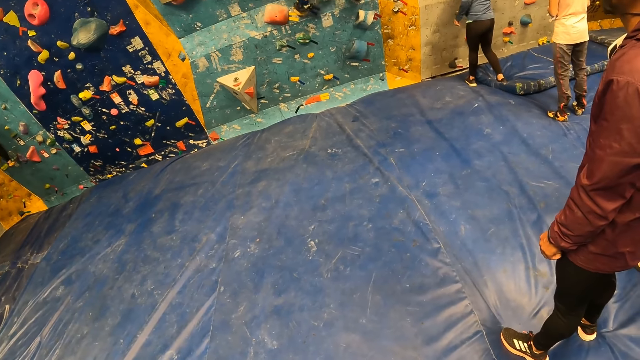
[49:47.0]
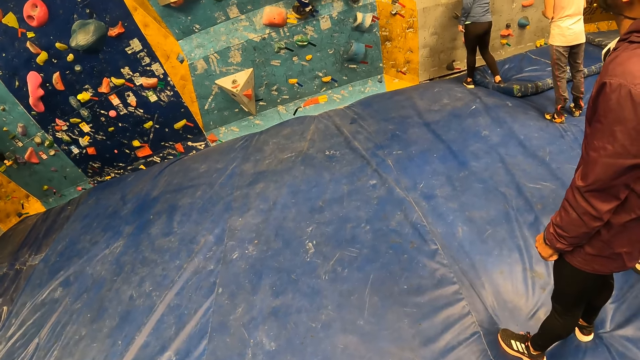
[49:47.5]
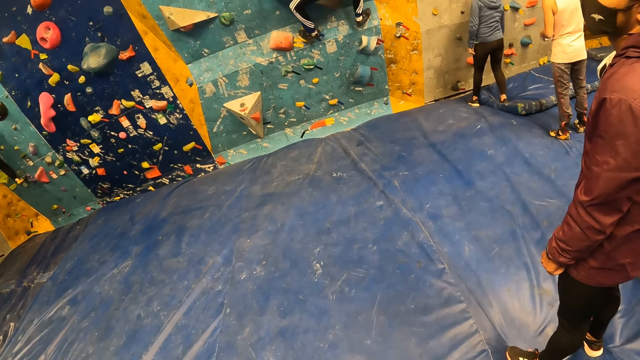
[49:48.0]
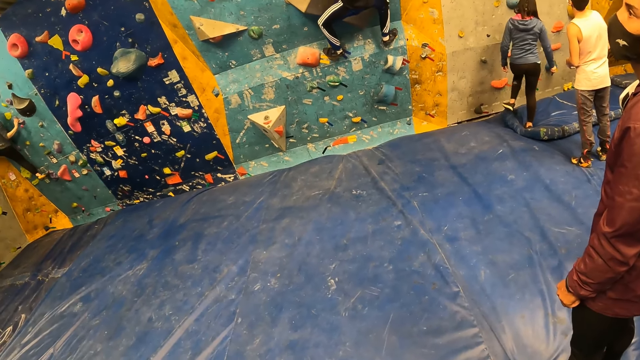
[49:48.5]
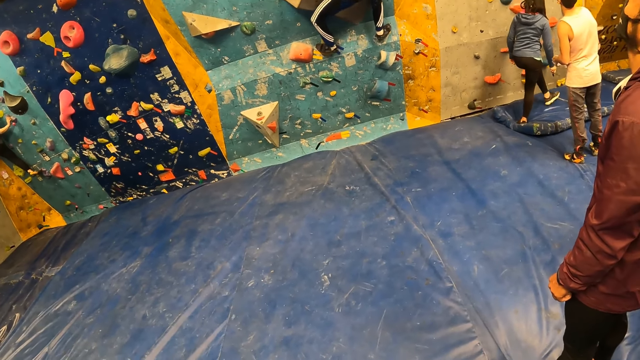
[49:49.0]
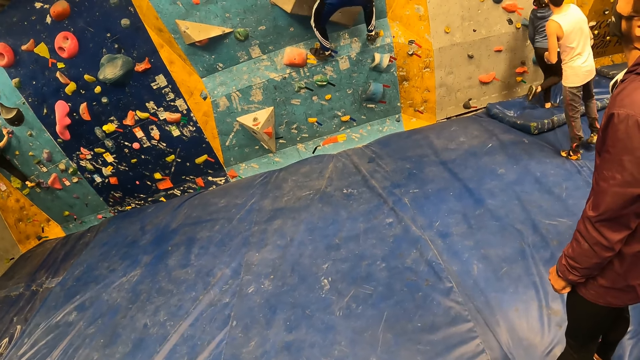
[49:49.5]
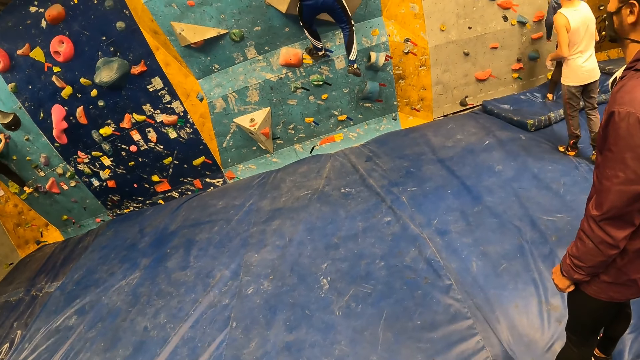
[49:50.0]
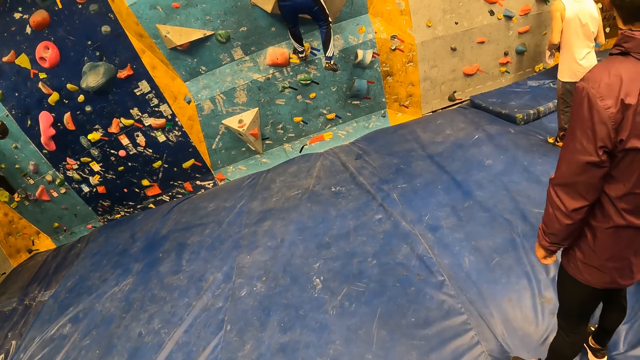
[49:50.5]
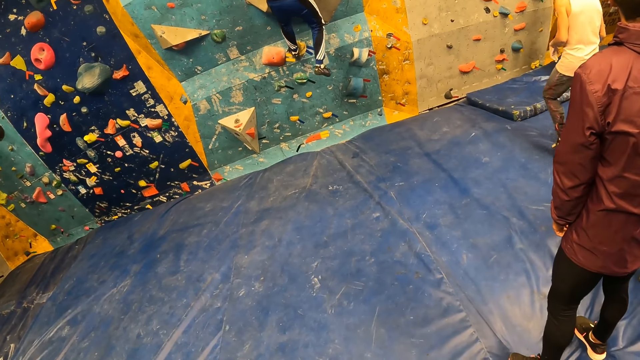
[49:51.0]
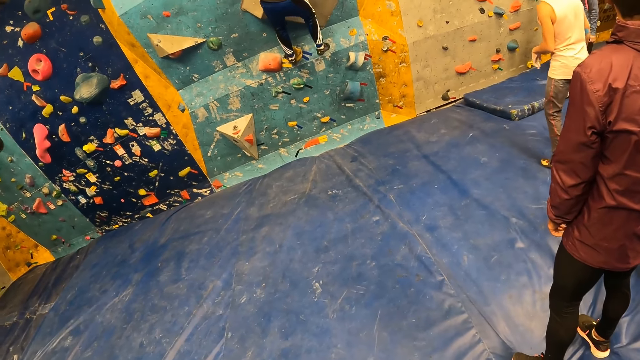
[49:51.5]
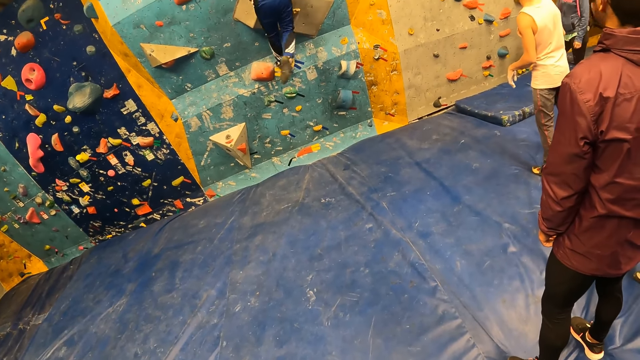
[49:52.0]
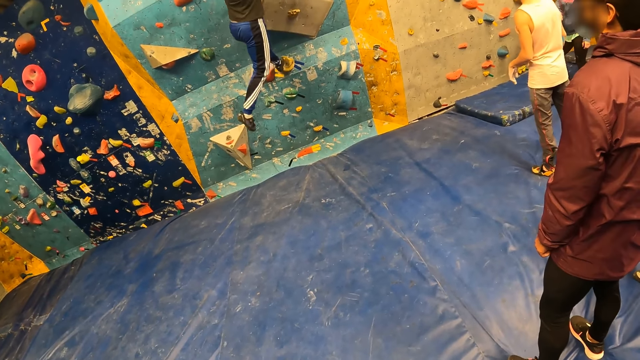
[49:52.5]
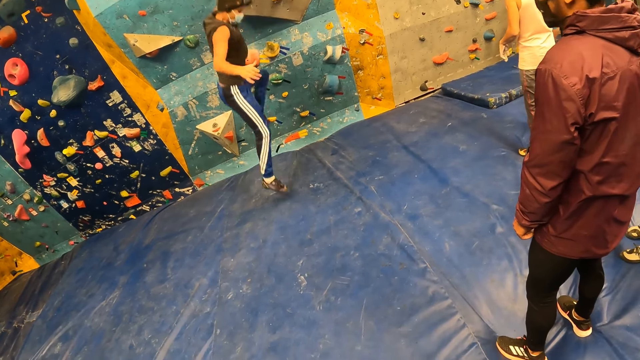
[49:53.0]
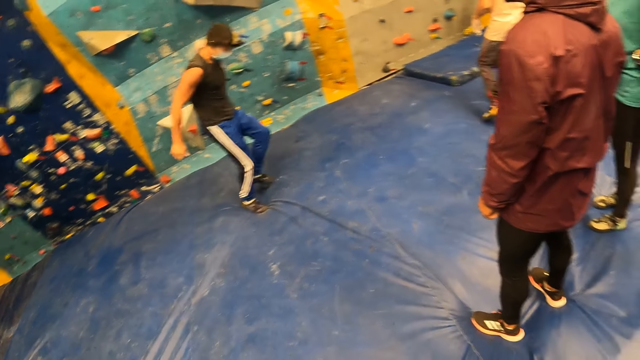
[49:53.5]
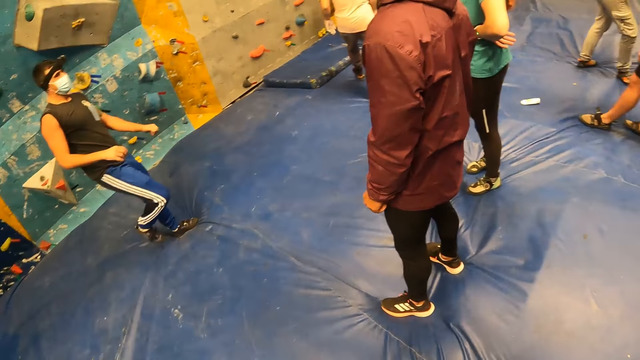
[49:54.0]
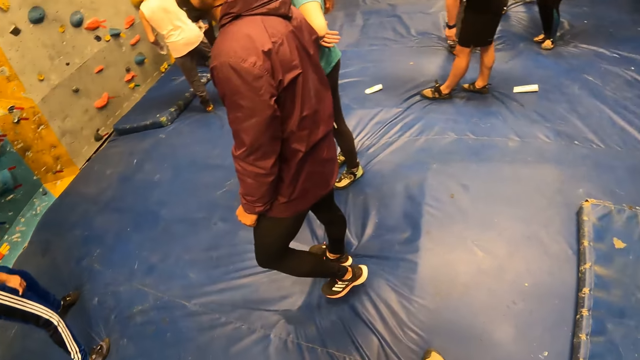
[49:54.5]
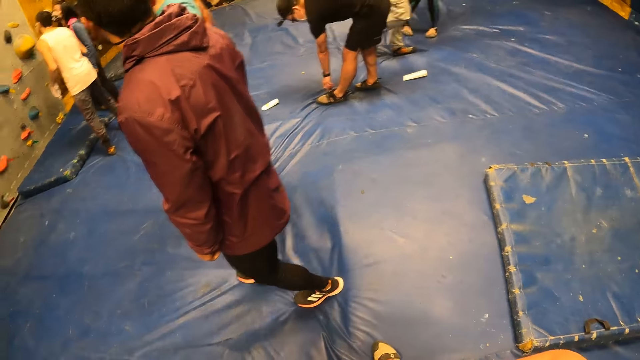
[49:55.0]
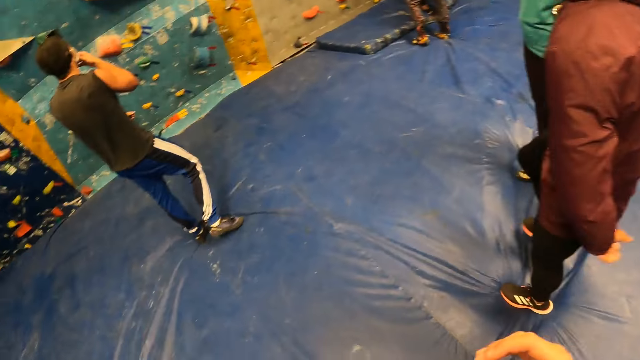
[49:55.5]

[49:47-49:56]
A man jumps down off the wall on a foam with both legs.

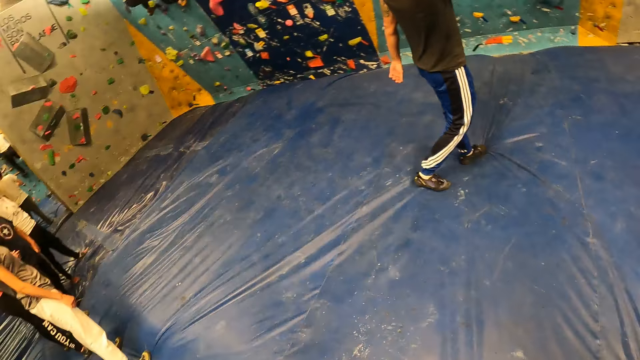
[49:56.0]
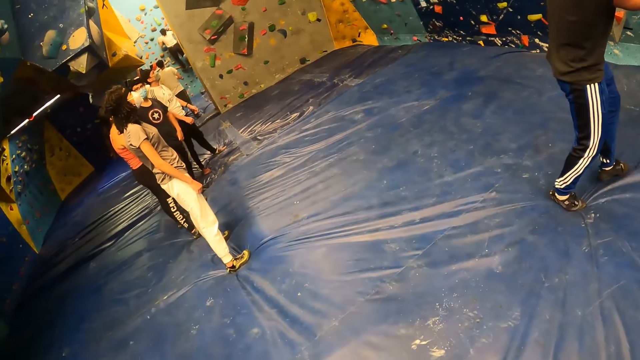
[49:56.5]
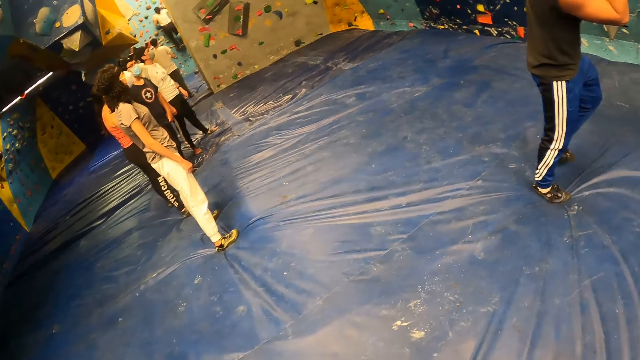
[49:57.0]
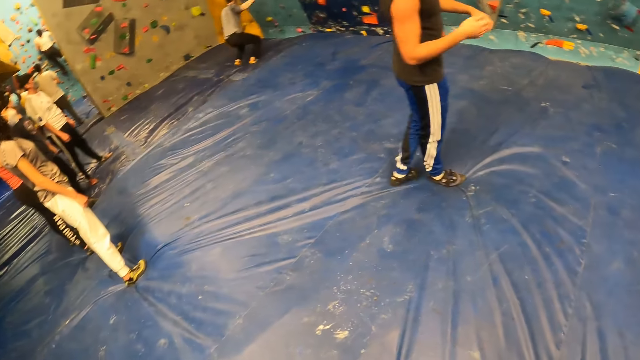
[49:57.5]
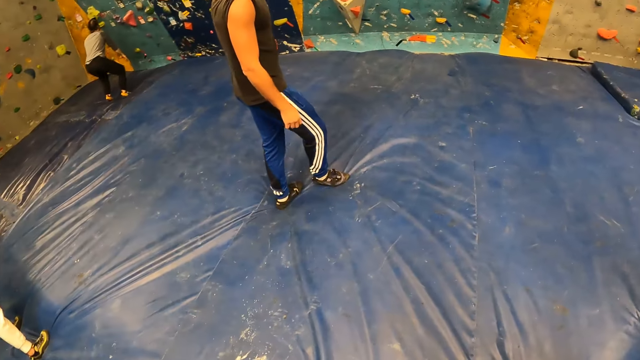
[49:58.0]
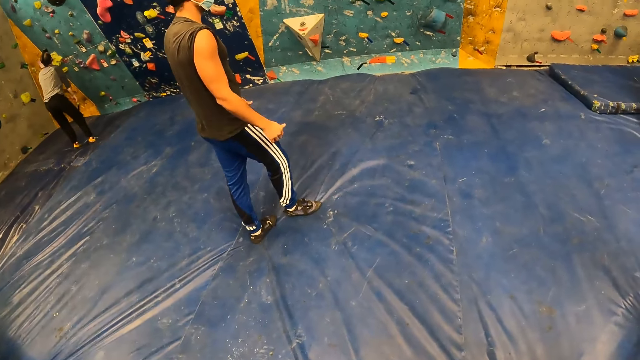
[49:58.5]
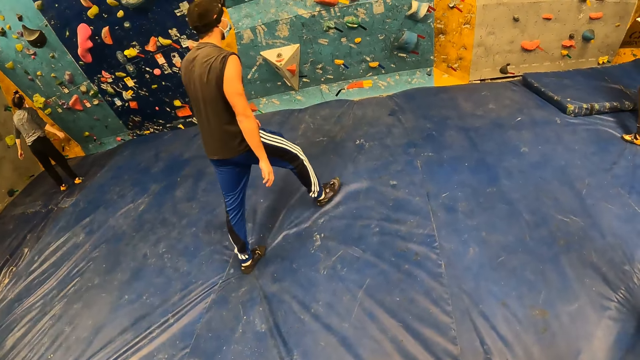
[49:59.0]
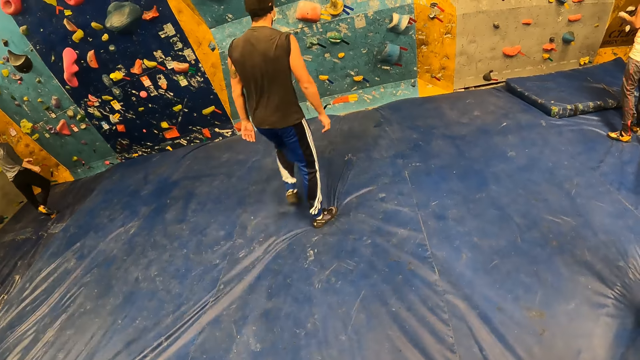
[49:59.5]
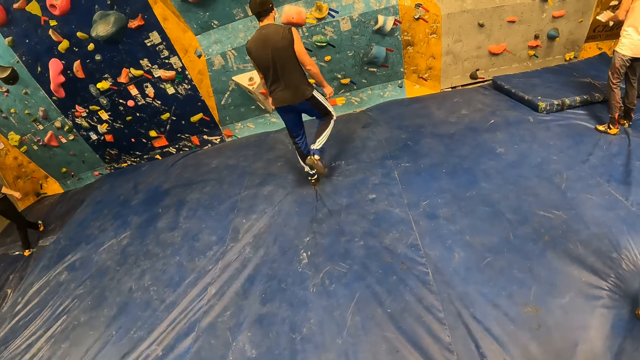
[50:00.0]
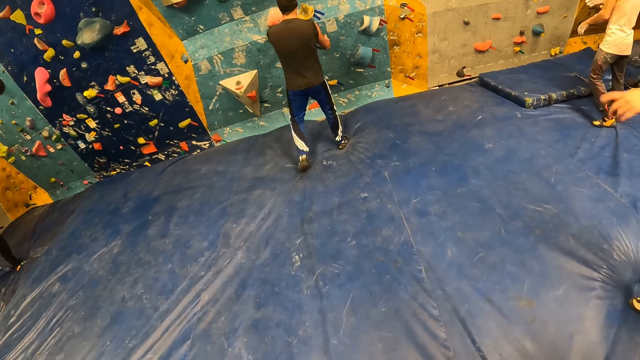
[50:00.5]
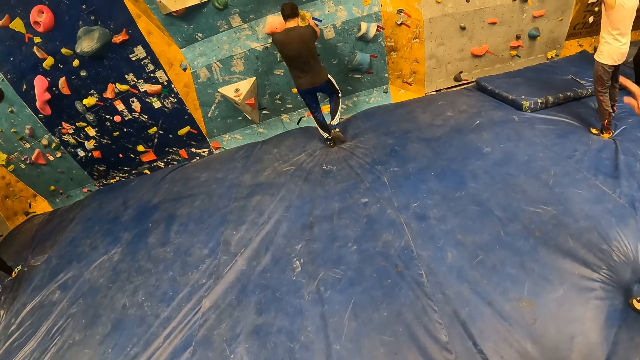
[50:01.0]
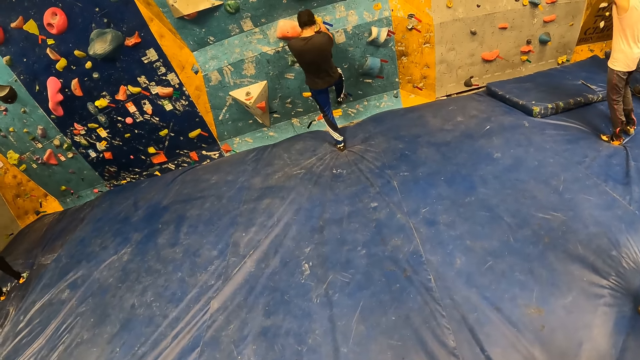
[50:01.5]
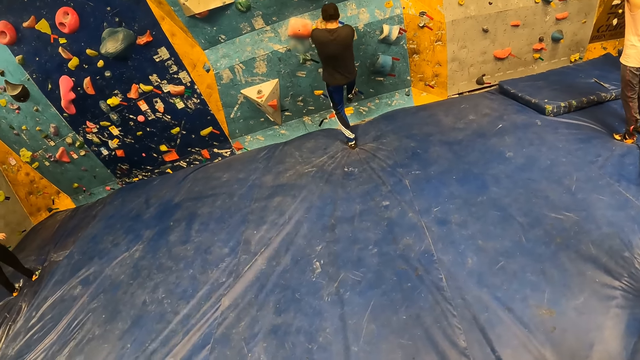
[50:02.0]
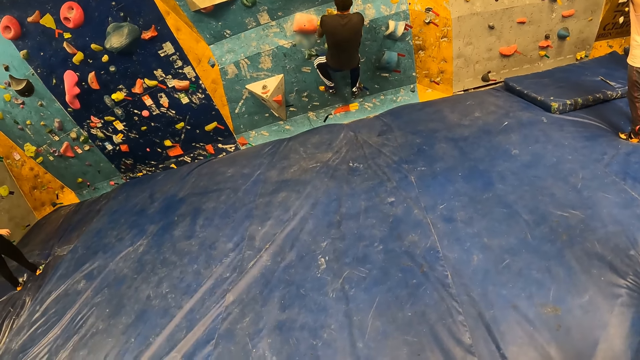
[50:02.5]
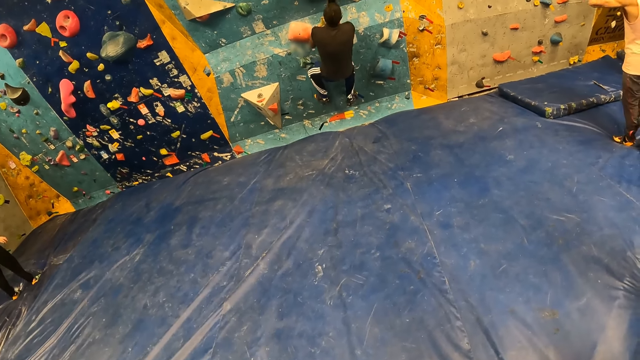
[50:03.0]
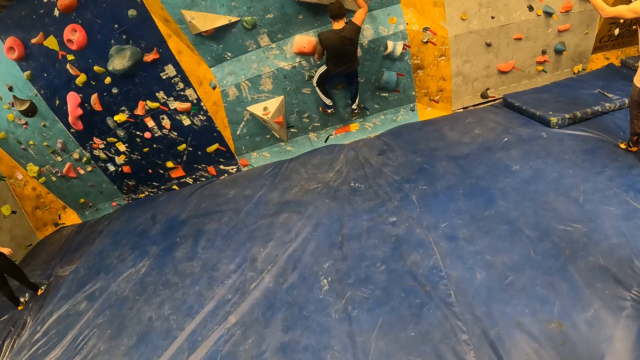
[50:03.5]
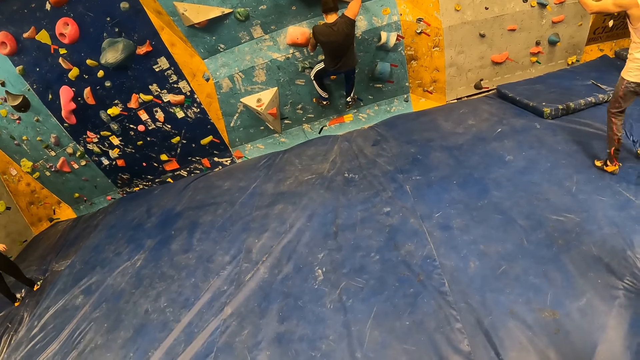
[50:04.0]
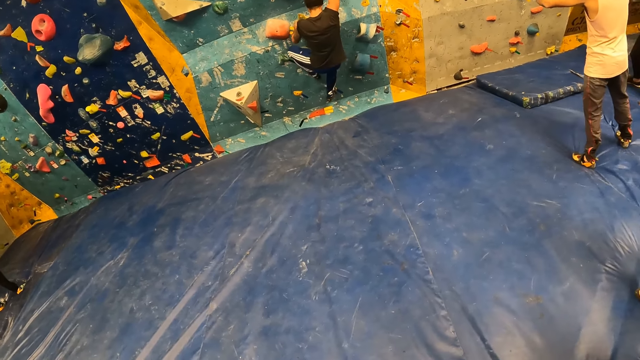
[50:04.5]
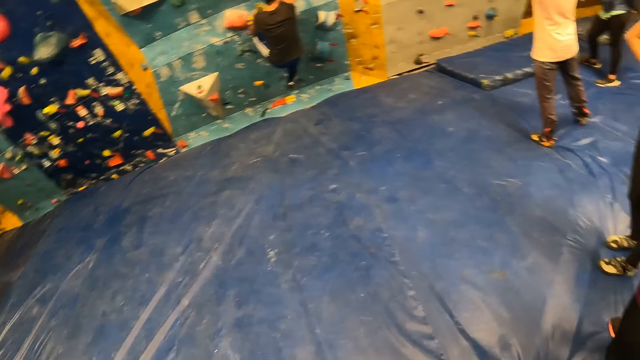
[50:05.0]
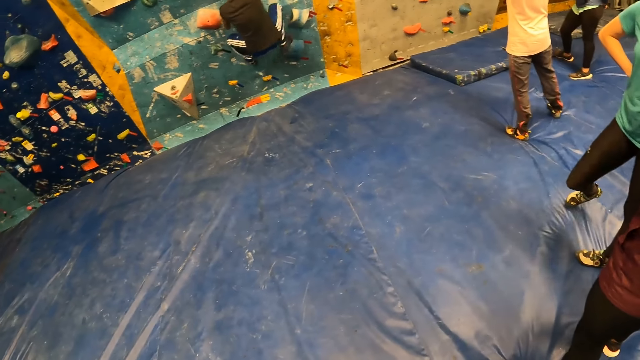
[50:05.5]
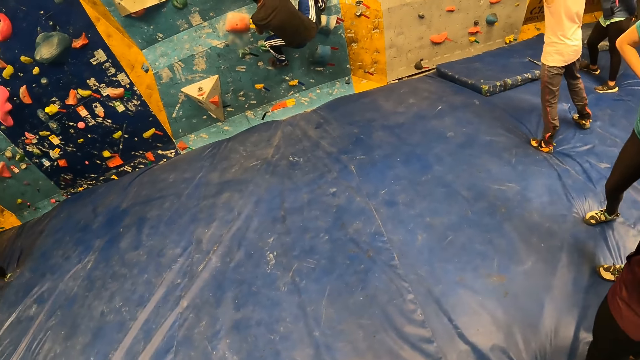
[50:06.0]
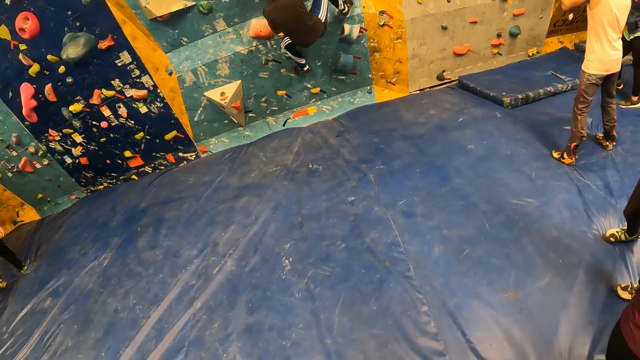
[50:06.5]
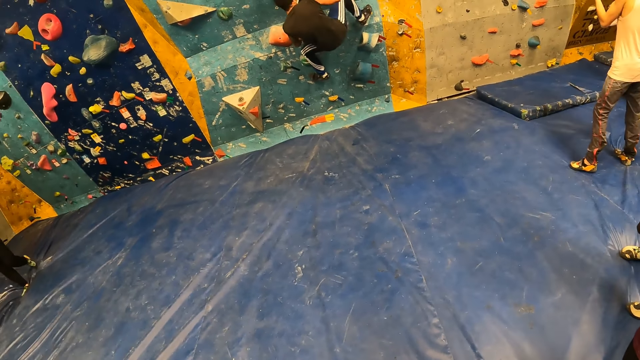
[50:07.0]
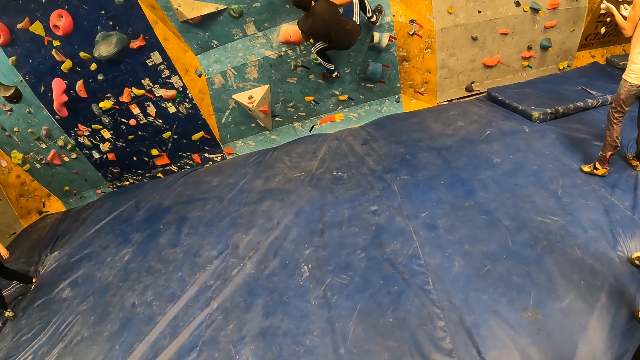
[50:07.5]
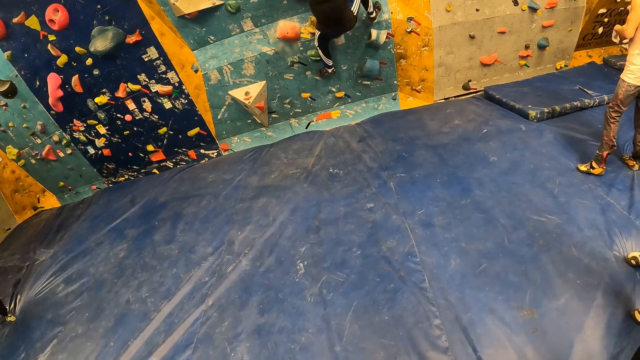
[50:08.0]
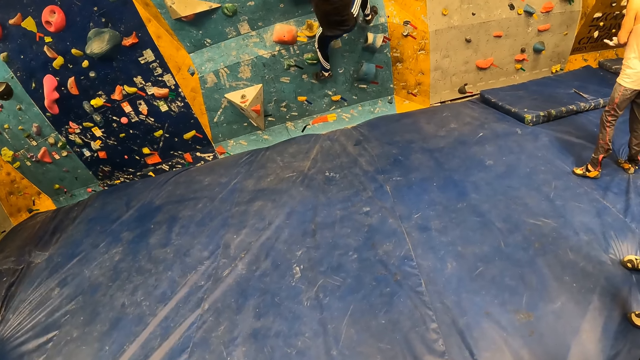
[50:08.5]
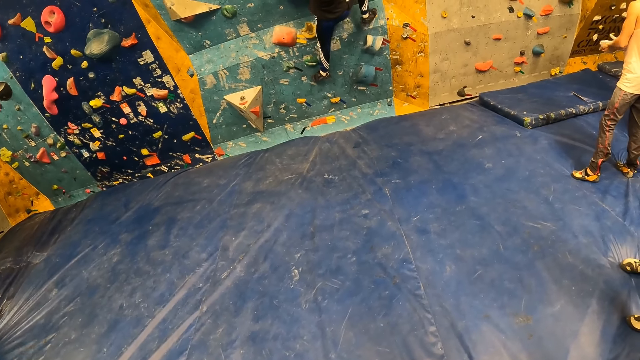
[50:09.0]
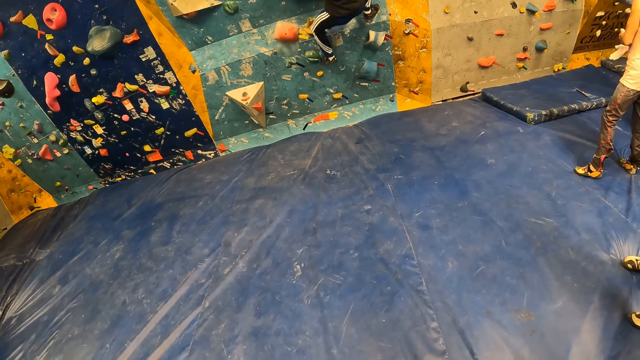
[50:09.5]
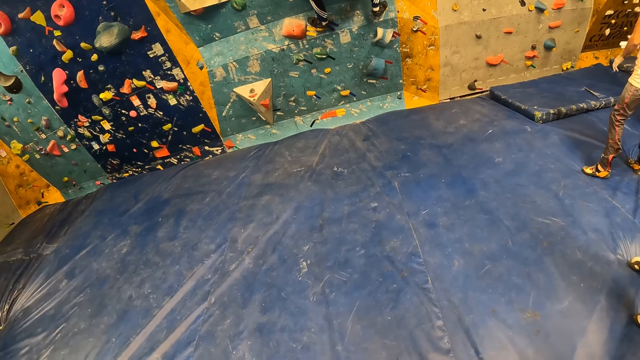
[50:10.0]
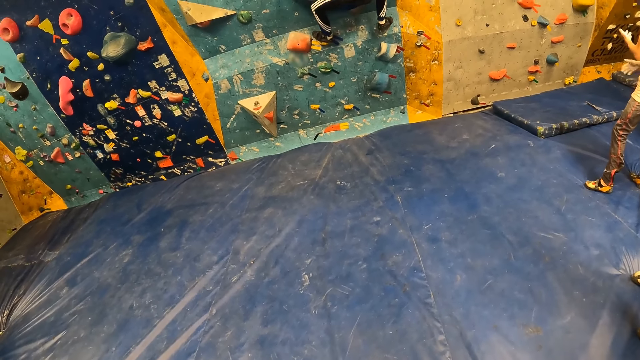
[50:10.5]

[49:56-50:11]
The camera wearer turns around the room. A man jumps off the wall. Another man walks around the room and climbs the wall with both hands and legs.
